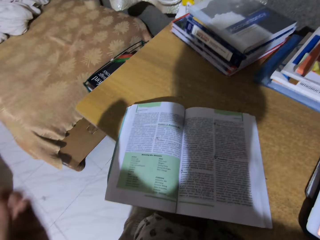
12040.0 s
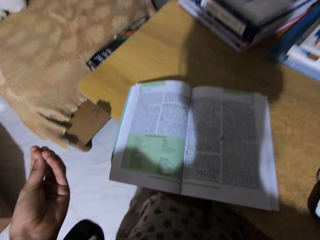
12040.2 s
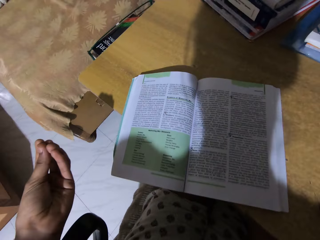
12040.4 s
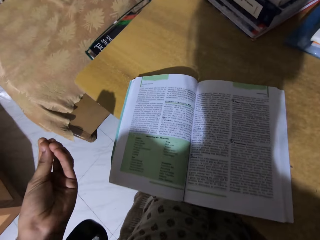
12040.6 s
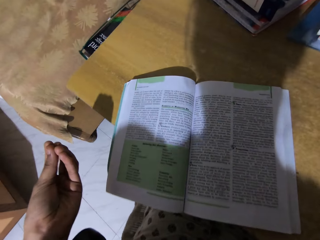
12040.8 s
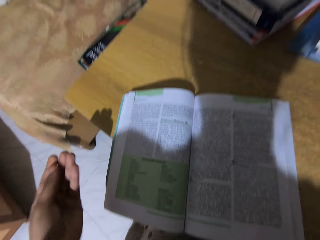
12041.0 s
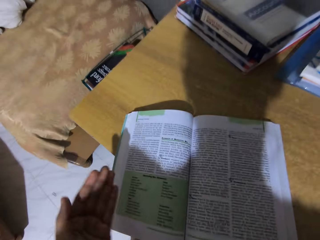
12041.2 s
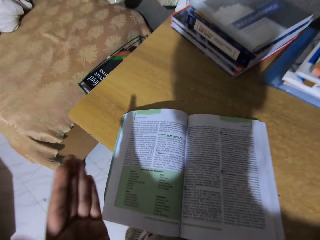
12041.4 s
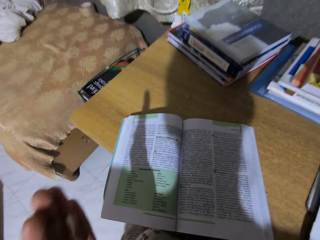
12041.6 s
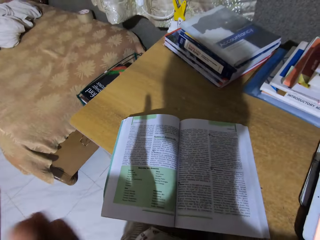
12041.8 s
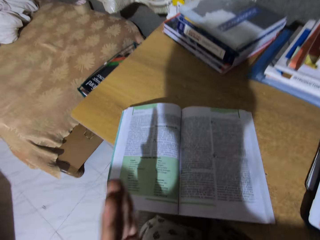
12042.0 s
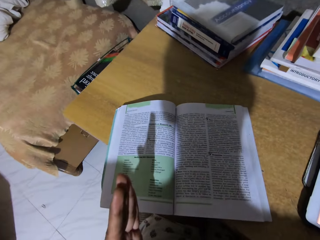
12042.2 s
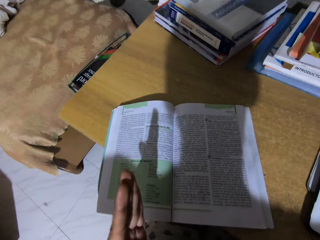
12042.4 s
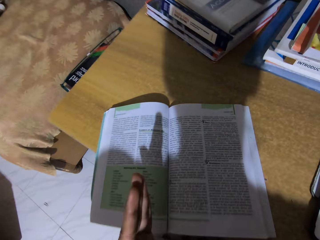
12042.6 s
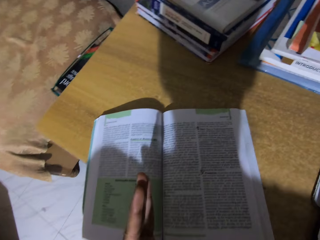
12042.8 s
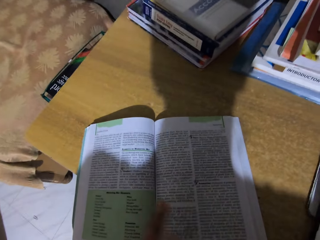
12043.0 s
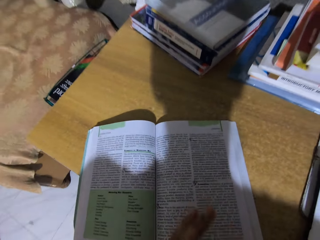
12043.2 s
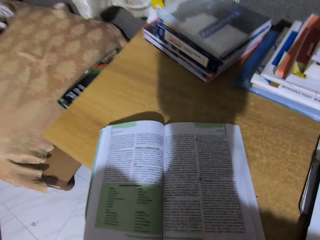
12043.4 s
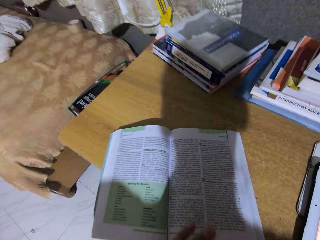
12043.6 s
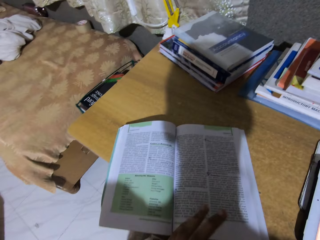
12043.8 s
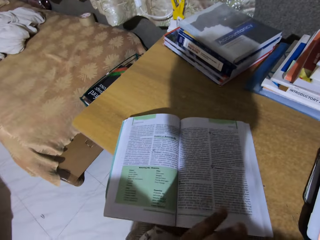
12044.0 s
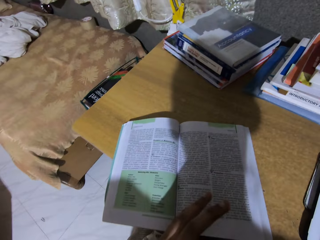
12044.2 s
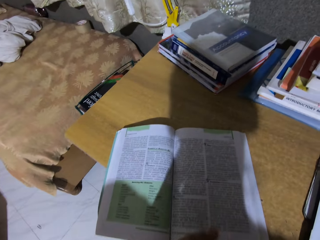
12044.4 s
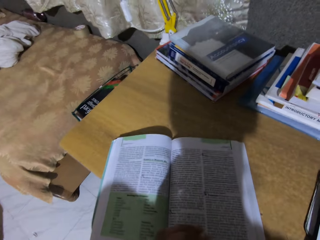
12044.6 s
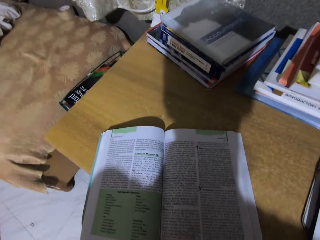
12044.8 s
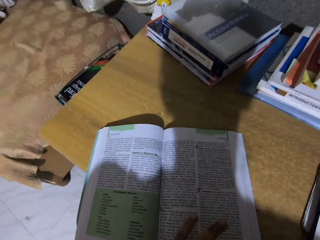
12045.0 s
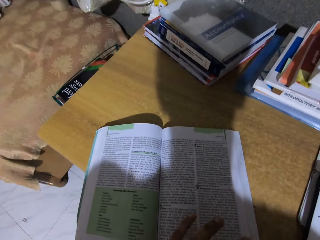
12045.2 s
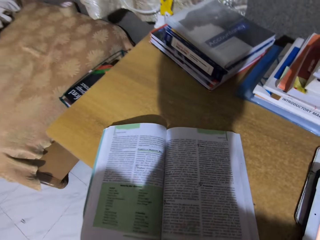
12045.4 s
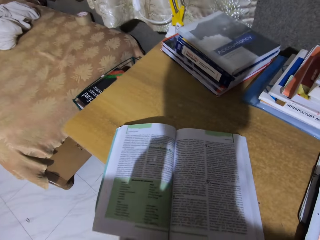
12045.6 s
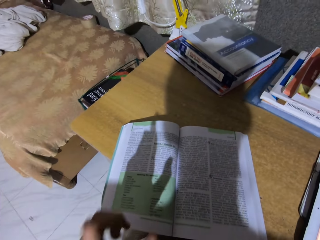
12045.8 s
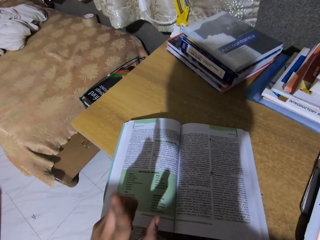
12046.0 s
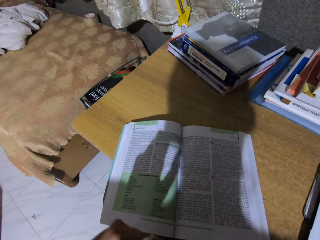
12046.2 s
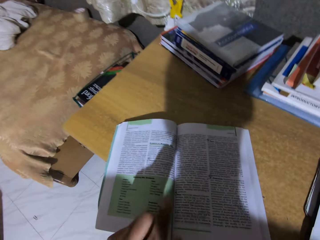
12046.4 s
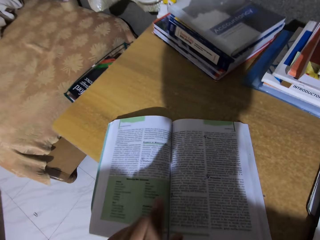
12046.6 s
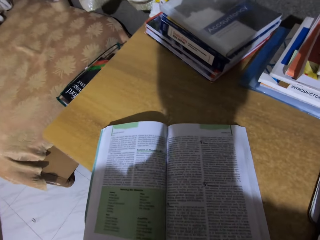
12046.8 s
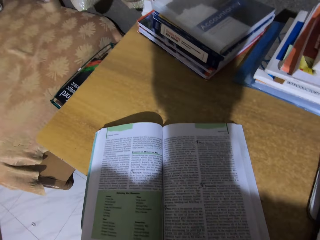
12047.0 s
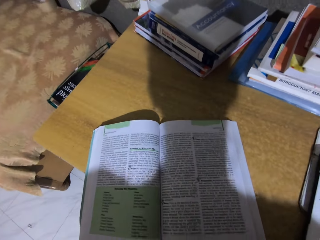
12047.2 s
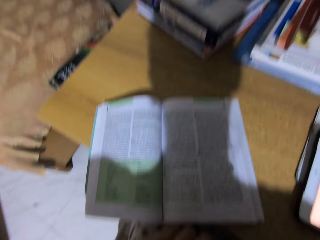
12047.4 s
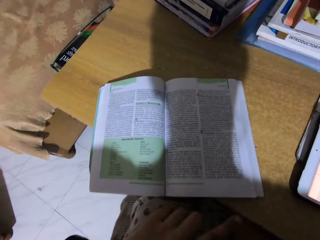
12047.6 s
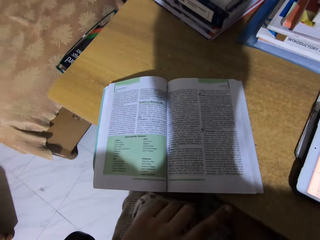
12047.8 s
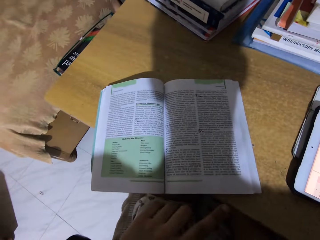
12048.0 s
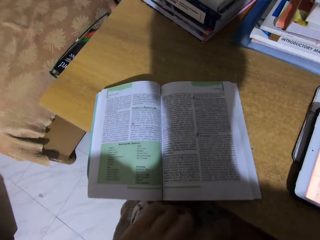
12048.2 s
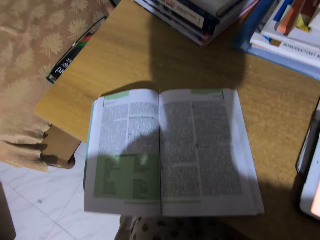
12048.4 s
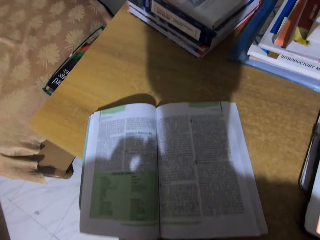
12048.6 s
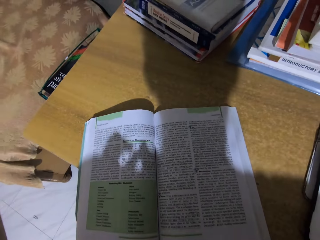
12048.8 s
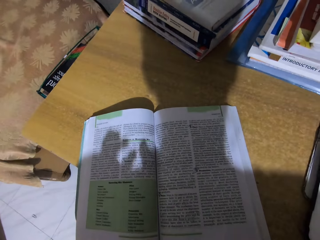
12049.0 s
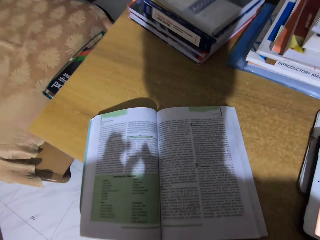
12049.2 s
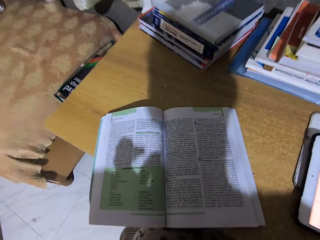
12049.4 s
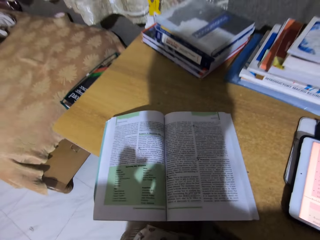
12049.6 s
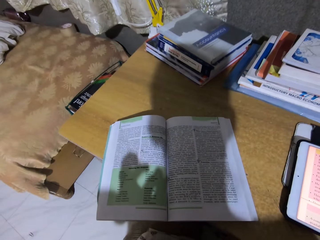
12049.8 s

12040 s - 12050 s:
The camera wearer reads a book. They read the book again.

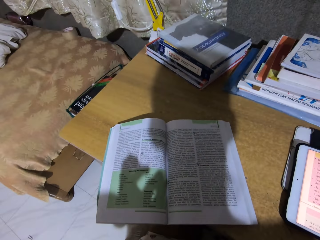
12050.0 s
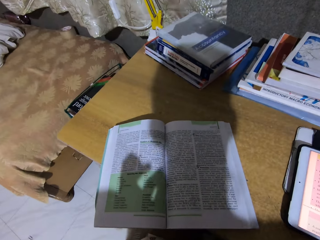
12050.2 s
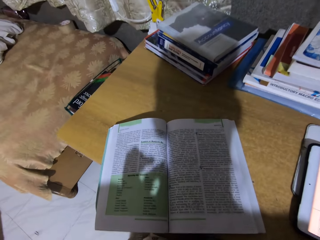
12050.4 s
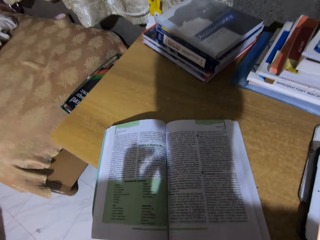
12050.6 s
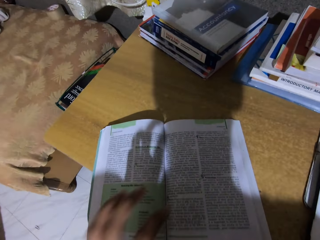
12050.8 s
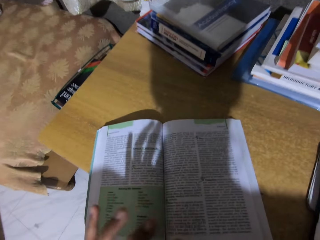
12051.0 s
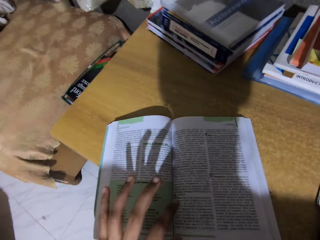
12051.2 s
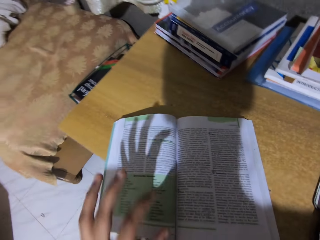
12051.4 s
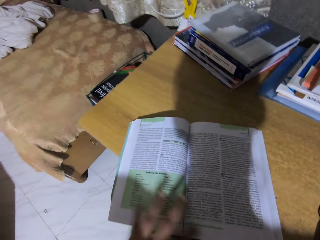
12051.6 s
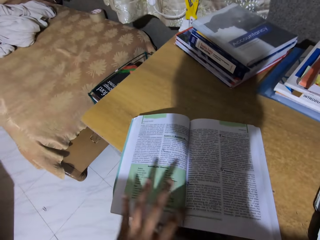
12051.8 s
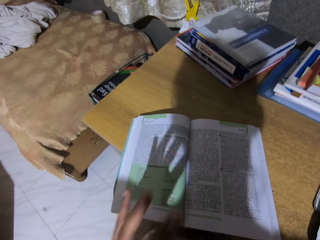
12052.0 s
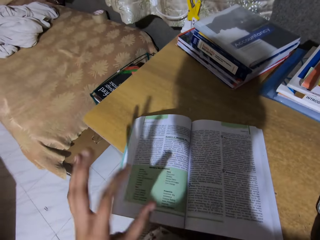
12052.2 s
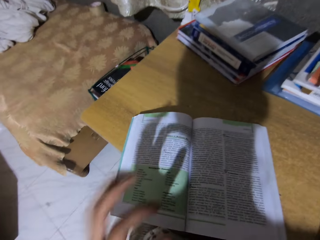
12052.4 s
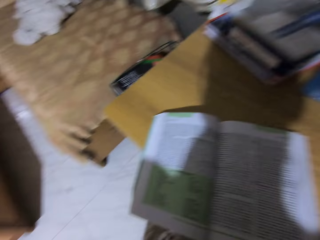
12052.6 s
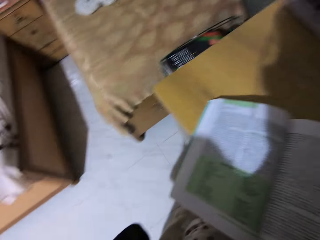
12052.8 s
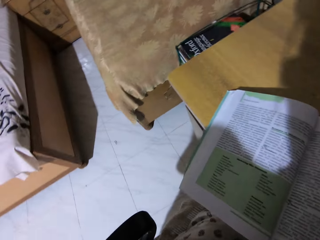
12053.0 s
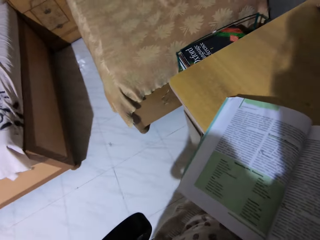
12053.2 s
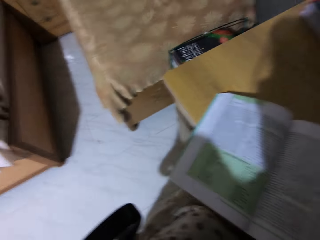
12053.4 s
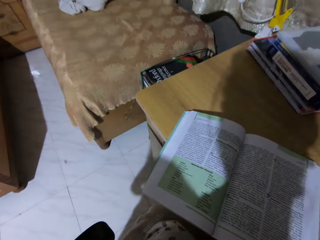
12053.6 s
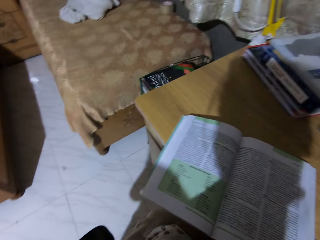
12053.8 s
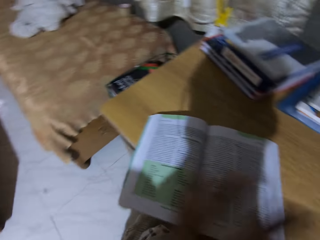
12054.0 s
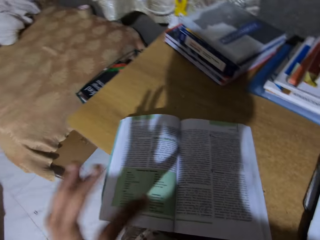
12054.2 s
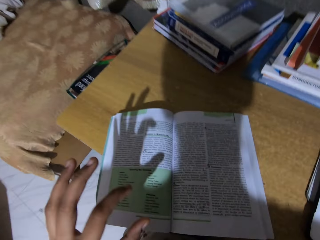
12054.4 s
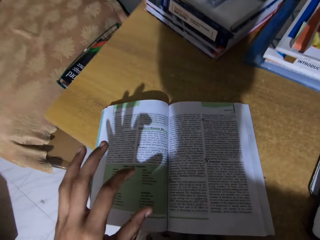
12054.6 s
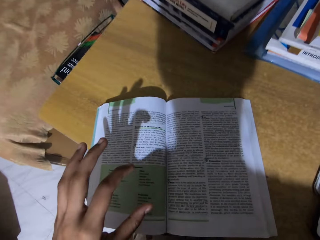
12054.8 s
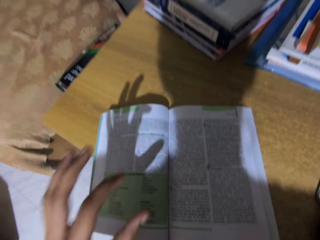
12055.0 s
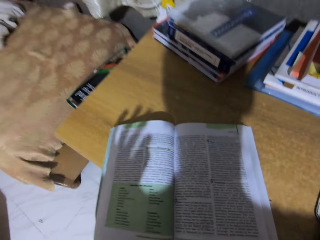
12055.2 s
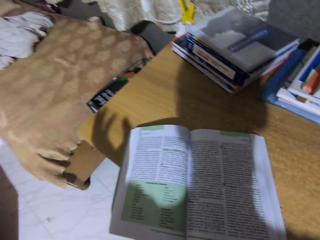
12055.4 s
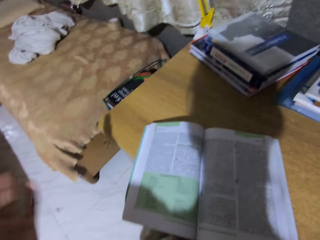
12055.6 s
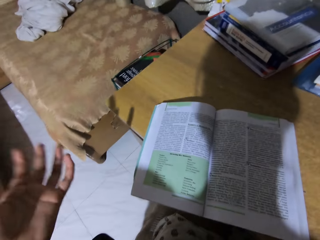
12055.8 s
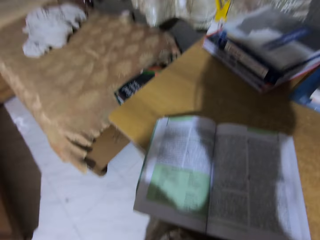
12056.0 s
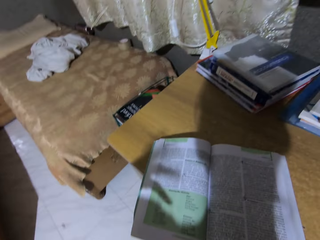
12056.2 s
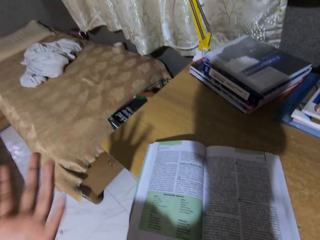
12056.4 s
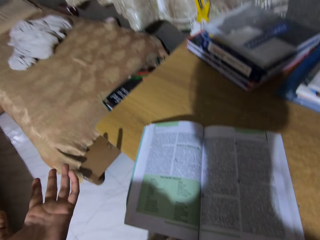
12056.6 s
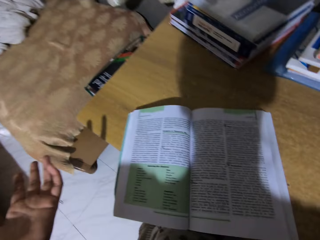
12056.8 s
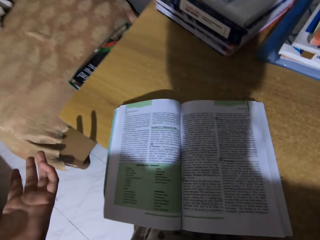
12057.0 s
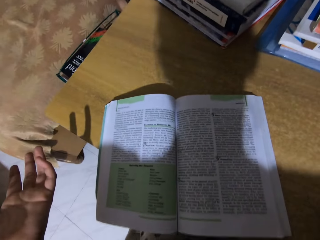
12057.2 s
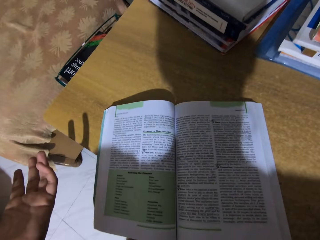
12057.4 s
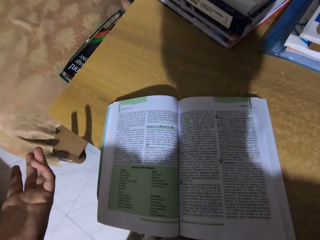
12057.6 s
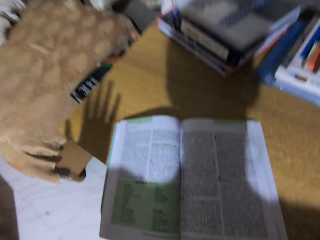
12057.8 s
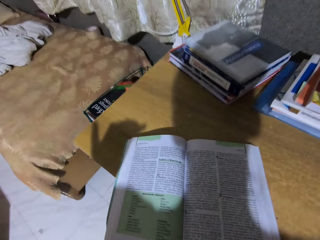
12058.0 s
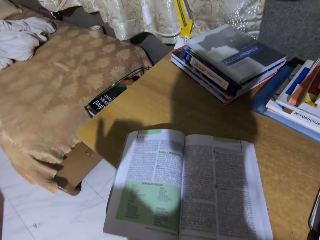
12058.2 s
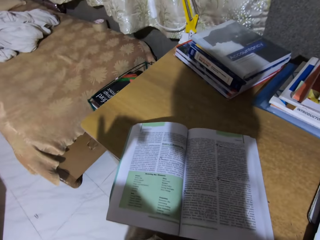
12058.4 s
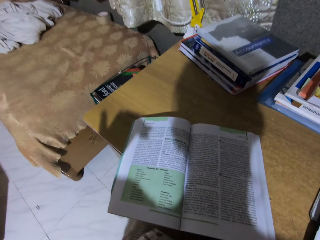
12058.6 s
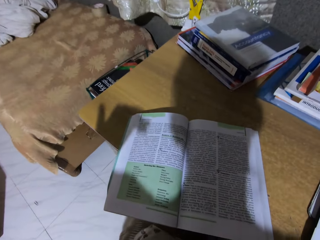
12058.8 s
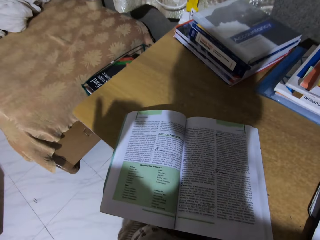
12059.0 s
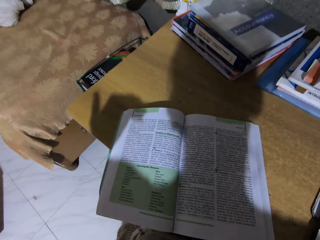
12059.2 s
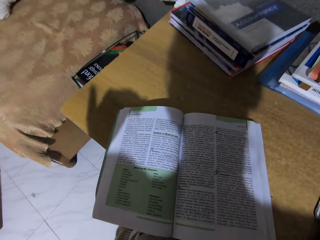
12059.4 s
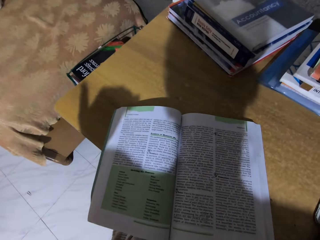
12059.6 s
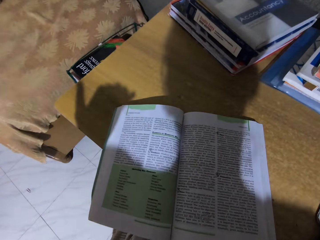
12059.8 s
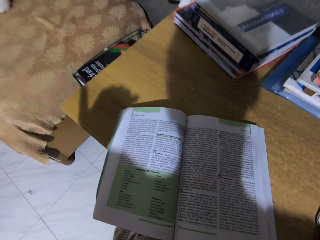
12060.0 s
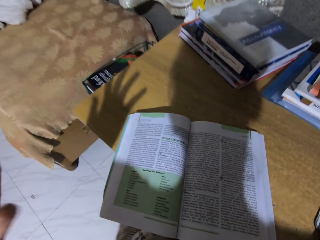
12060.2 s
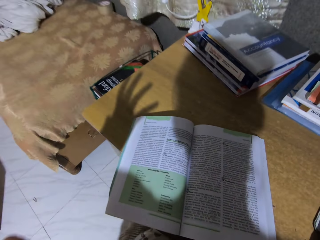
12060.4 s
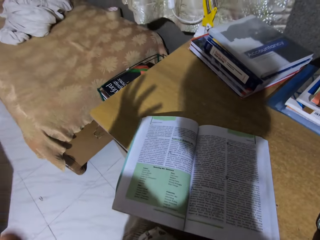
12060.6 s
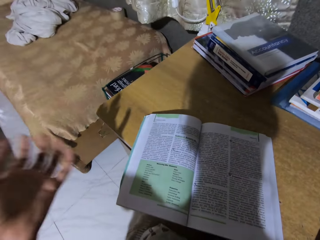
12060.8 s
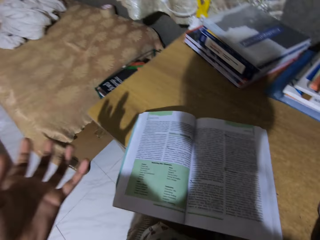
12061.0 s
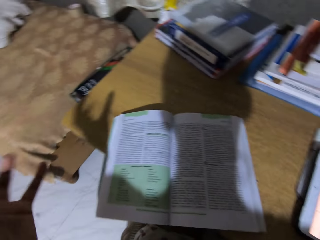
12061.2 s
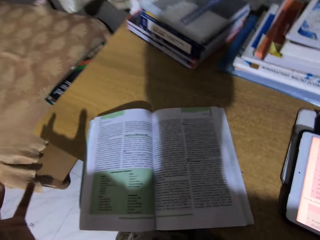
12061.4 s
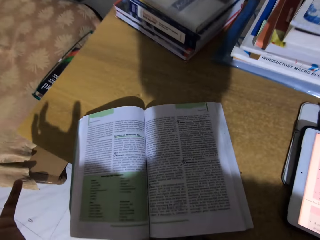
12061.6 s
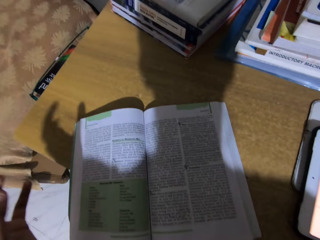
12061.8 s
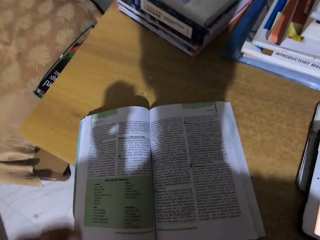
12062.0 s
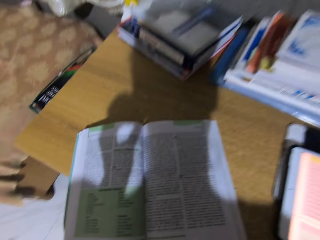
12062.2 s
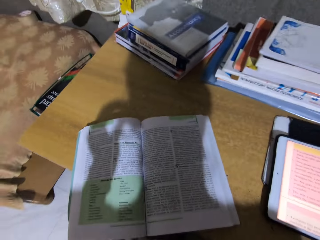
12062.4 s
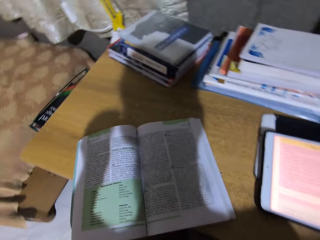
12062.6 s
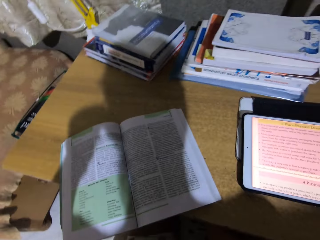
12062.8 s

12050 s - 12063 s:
The camera wearer reads a book. They read the book again.
